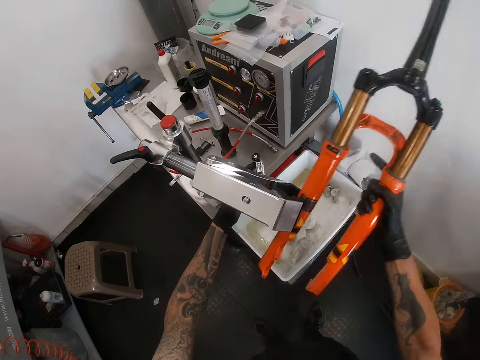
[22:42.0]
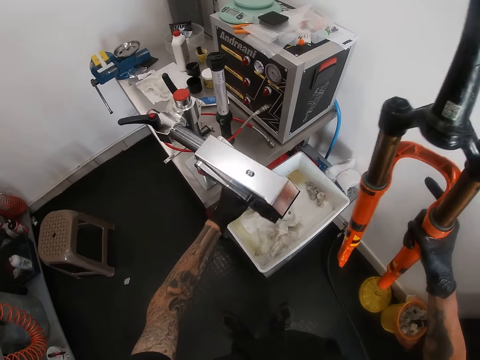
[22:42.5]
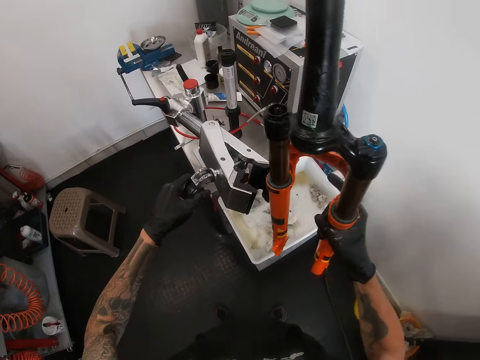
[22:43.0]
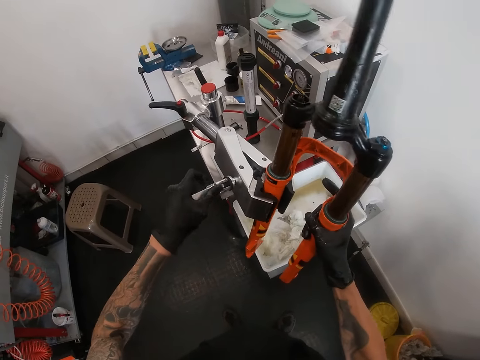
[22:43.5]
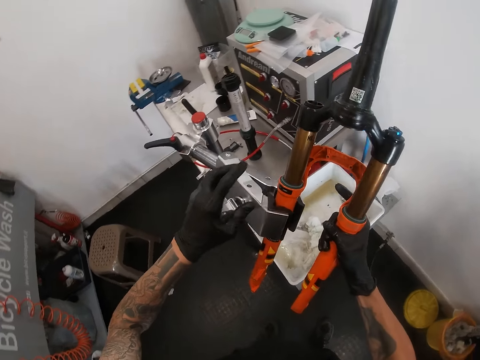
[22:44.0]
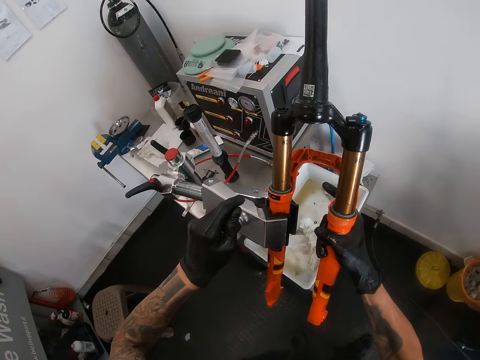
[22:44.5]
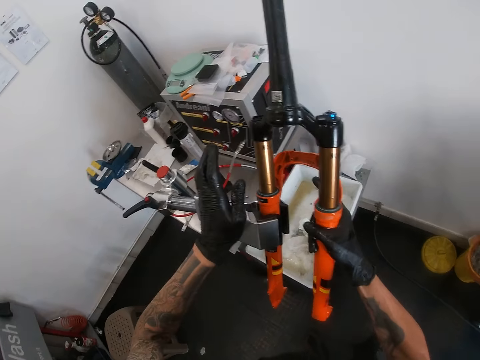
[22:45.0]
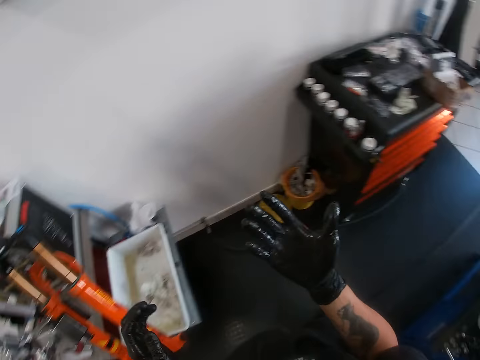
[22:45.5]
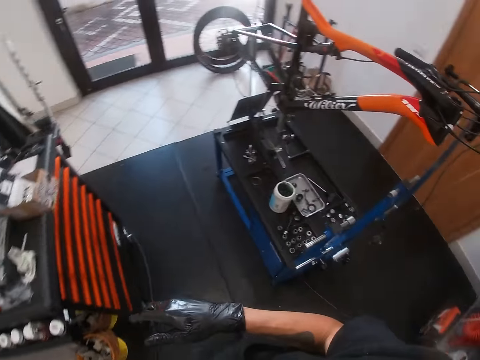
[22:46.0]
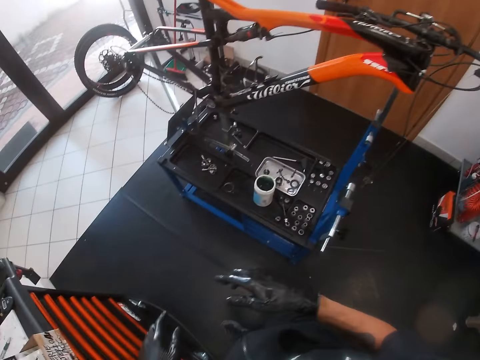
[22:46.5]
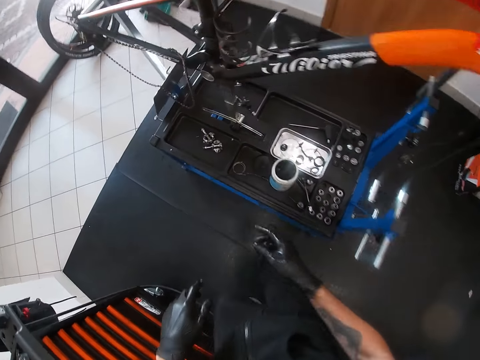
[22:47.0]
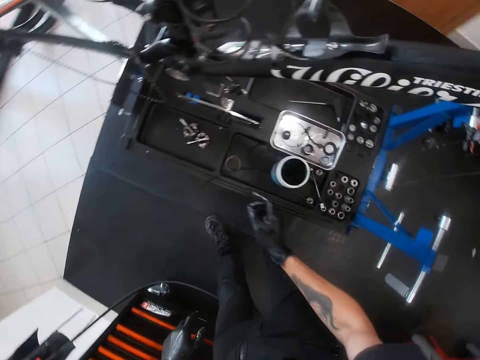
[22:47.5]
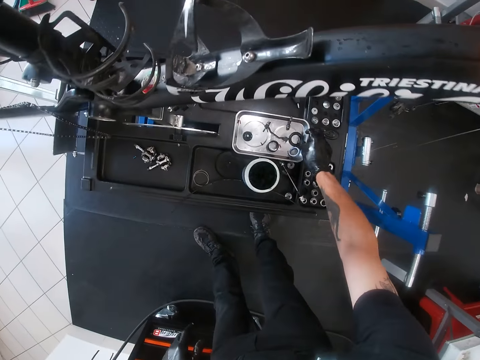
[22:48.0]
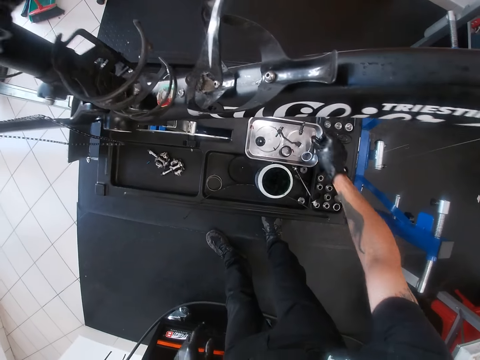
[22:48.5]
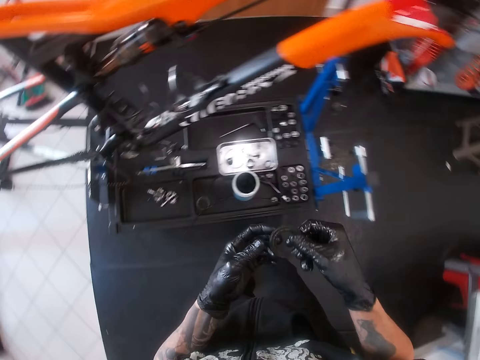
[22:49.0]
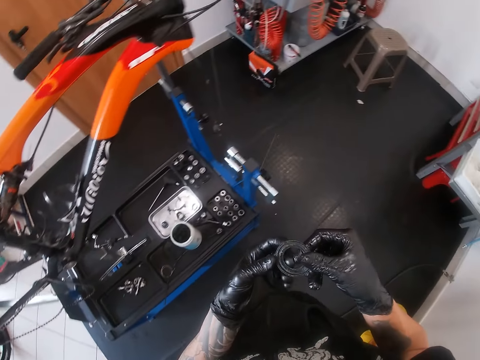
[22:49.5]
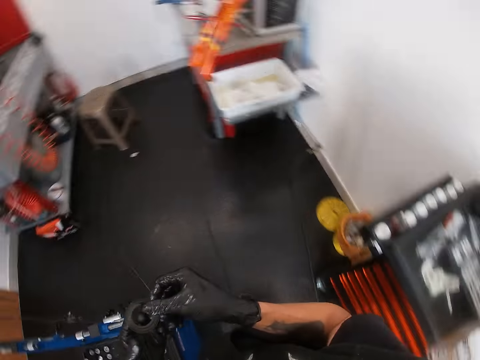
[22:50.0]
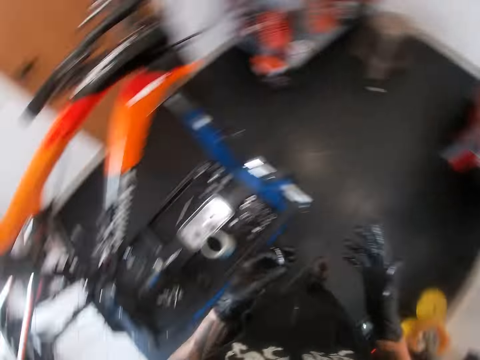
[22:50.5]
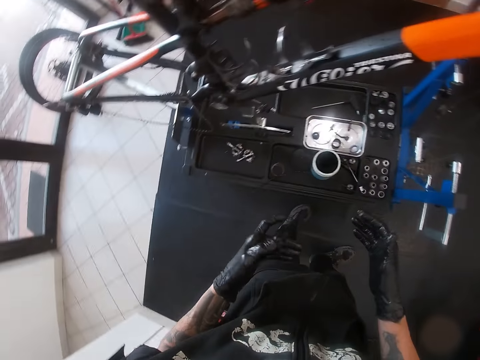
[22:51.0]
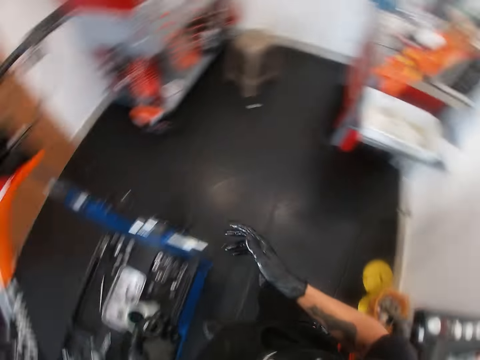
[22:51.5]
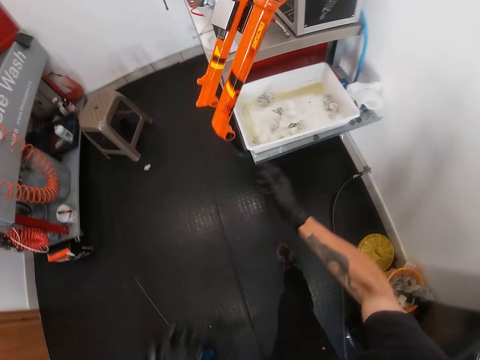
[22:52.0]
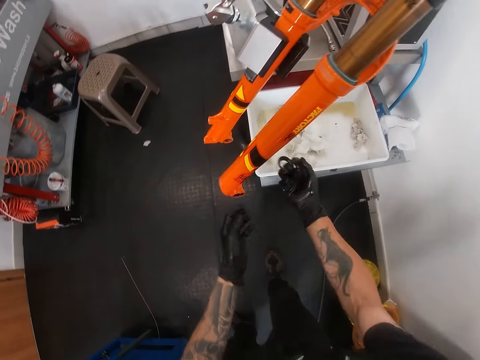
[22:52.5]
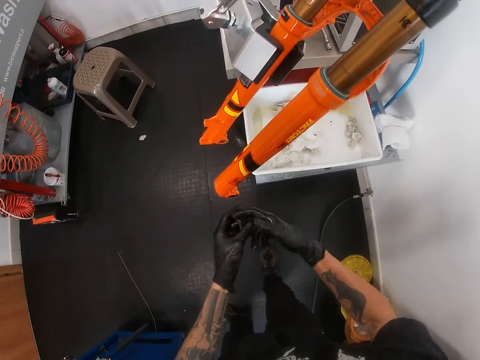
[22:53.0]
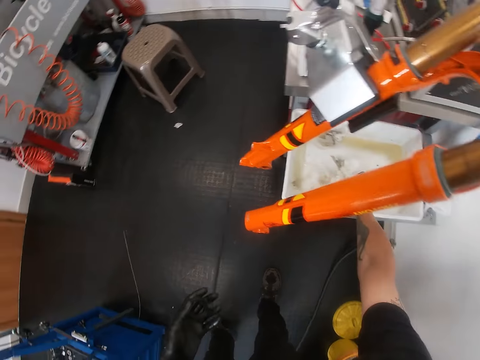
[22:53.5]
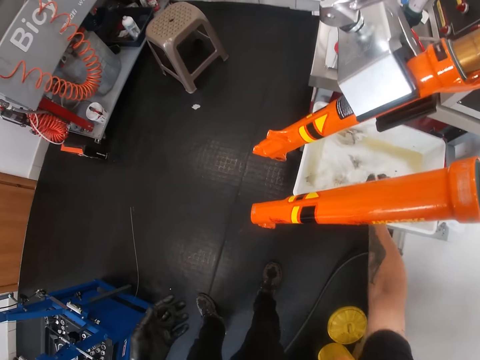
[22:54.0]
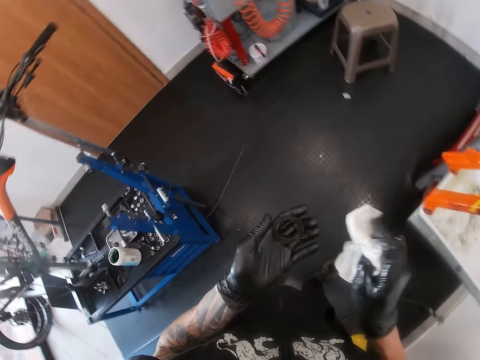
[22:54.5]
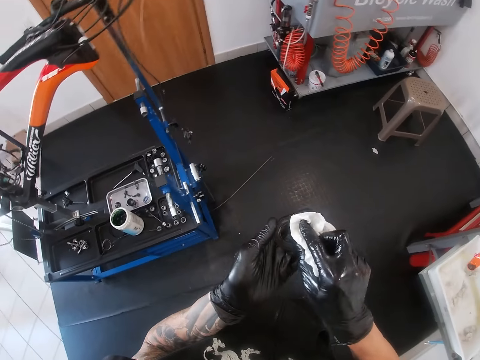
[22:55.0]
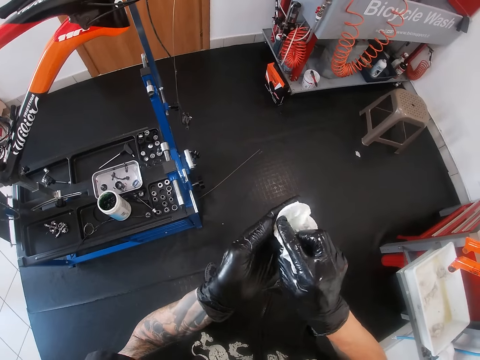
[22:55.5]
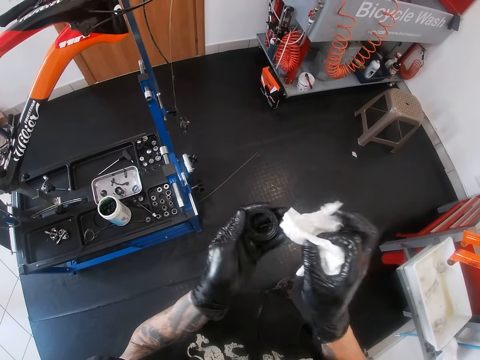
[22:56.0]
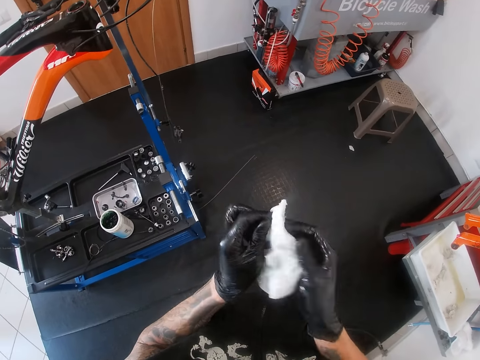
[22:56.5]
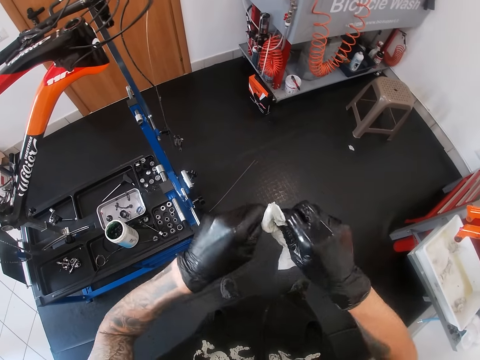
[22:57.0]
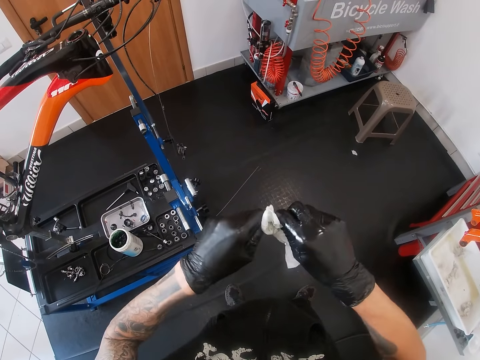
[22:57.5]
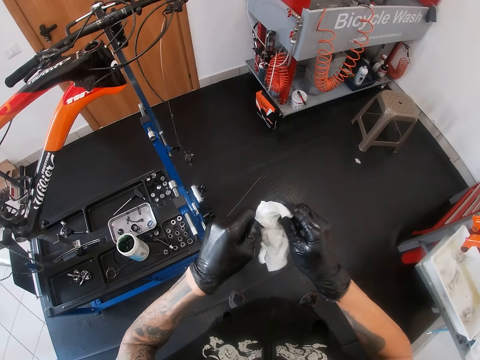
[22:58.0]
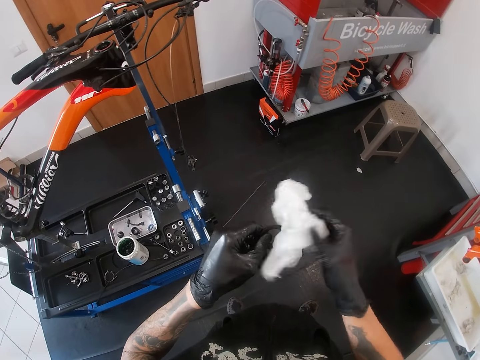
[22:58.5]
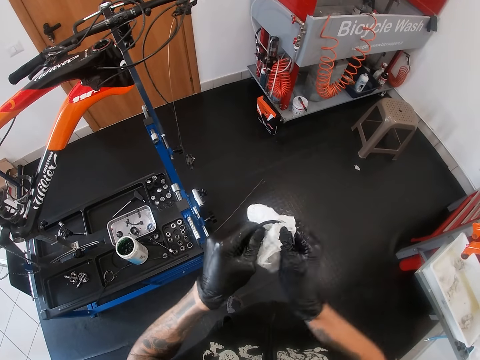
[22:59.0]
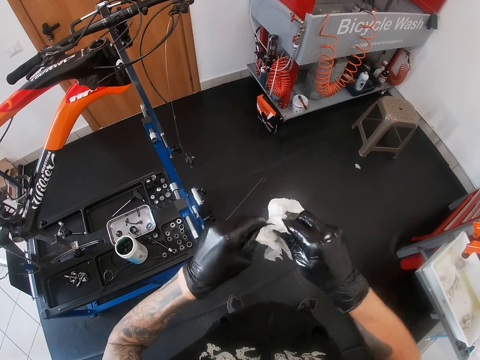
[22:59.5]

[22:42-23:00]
The camera wearer adjusts the clamp with his left gloved hand. He removes the bicycle rake from the clamp with his right gloved hand. He fixes the bicycle rake on the clamp with his right gloved hand. He turns around. He takes a rim from a tray with his right hand. He holds the rim with both hands. He looks around. He holds the rim in his left hand. He takes a tissue from a container with his right hand. He cleans the rim with the tissue in his right hand.

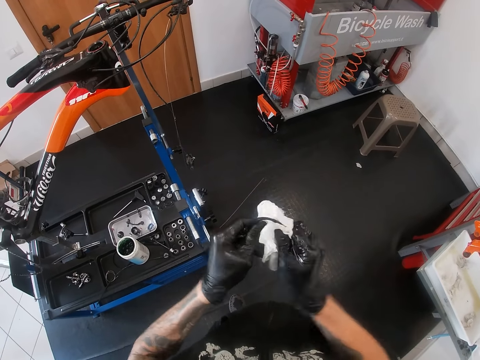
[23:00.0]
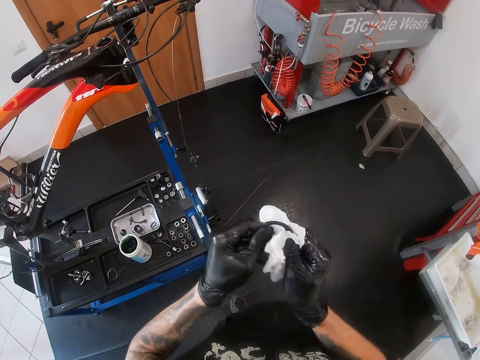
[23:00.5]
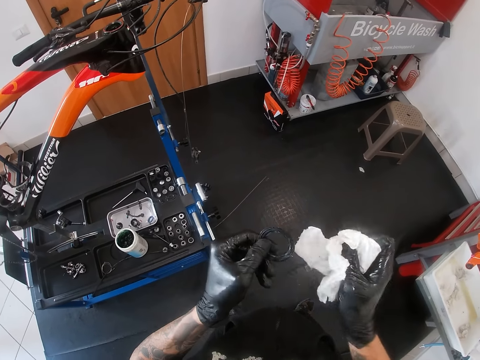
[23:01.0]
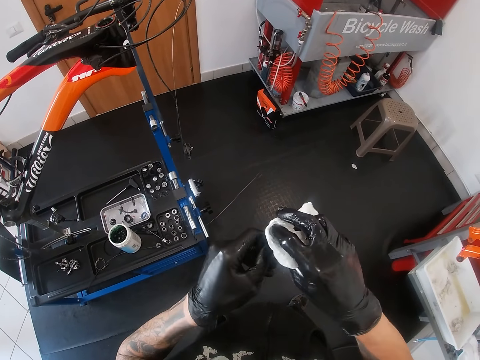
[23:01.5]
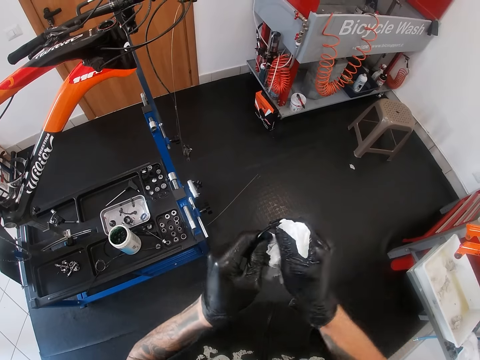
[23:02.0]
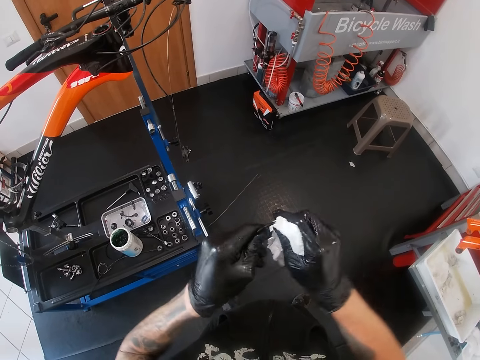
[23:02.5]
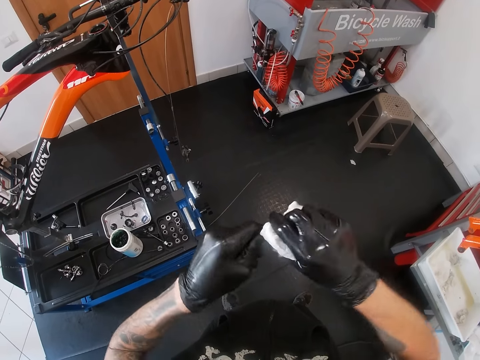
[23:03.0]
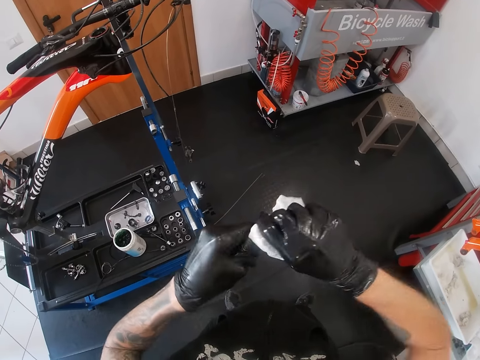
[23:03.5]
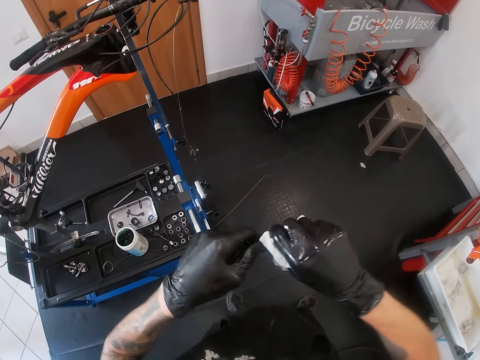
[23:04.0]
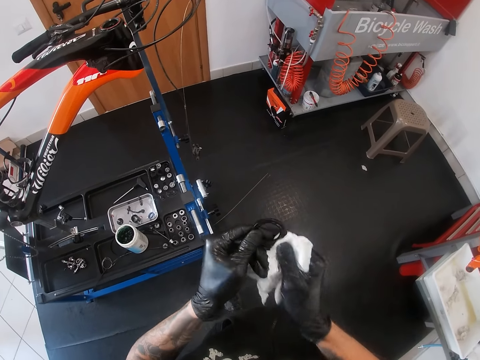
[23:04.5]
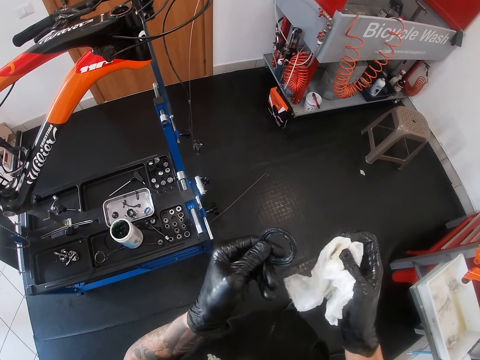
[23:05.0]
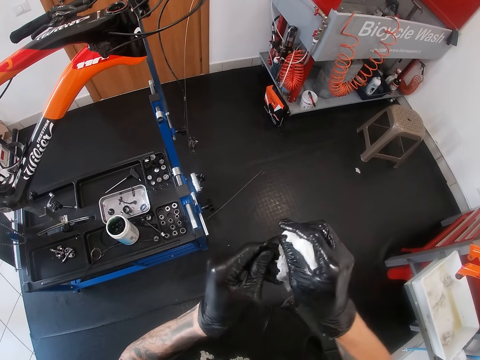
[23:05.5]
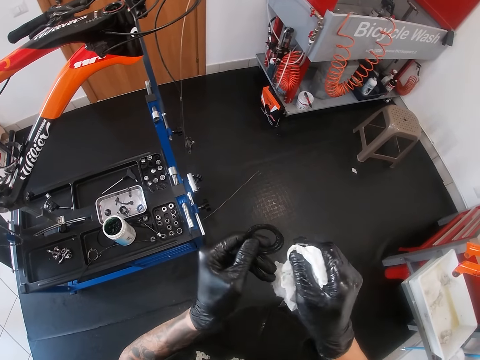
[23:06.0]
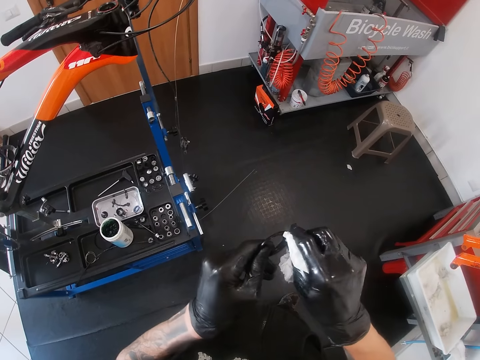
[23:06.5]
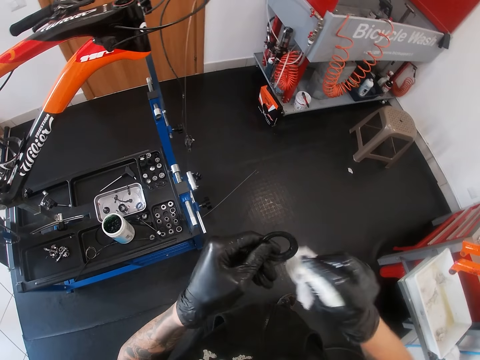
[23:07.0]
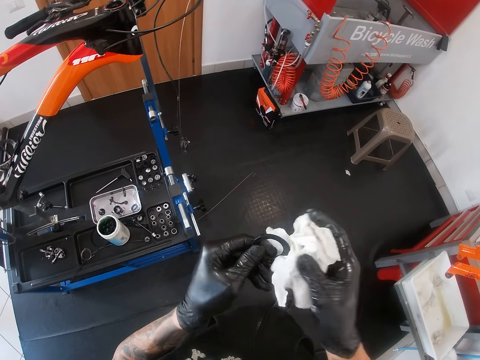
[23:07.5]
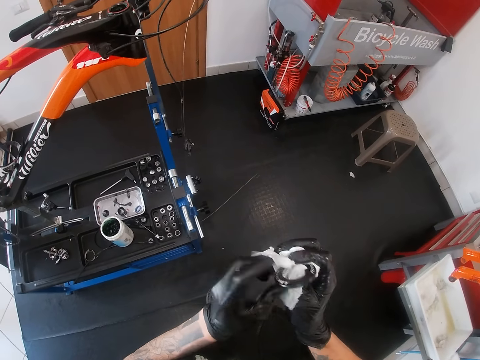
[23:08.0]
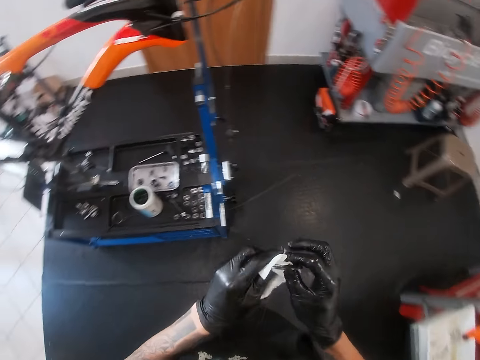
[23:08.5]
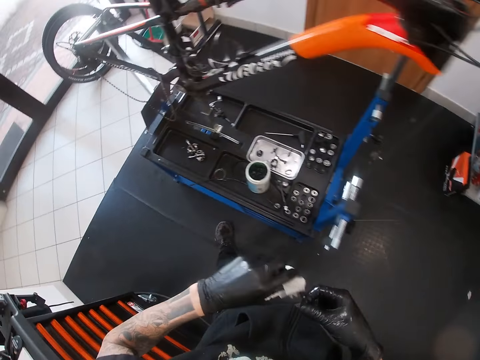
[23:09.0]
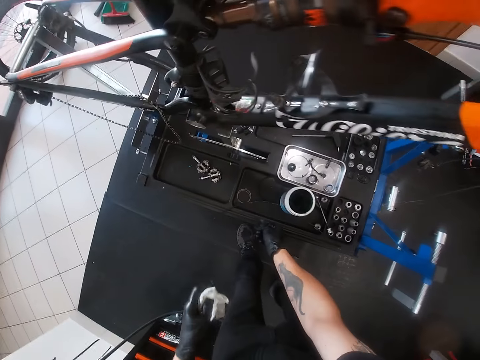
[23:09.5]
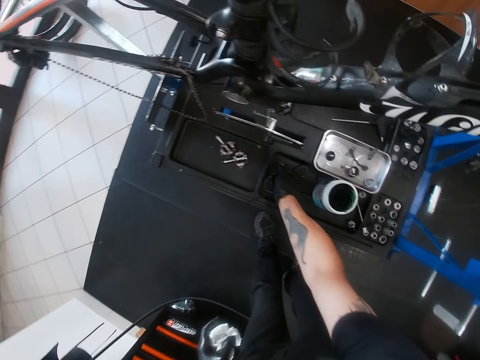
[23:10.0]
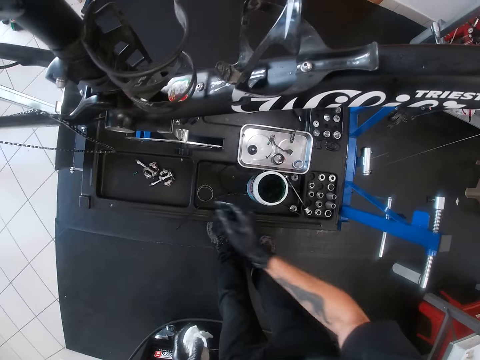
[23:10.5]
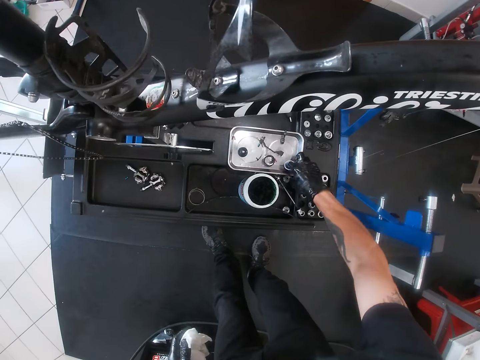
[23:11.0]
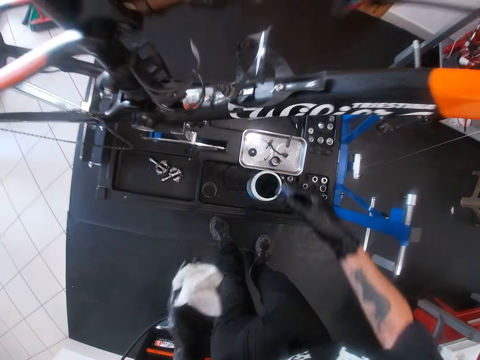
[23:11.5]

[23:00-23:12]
The camera wearer holds the tissue in his left hand. He places the rim in his right hand on a bicycle repair stand. He takes a rim from the tray with his right hand.
